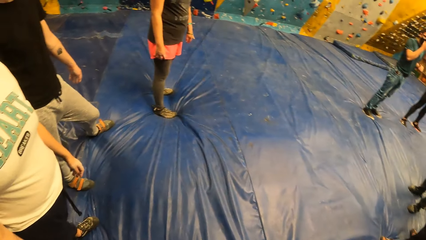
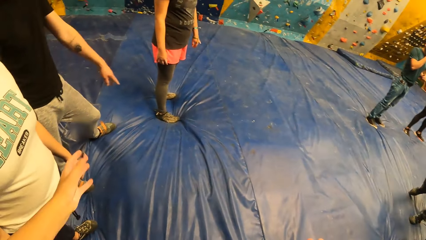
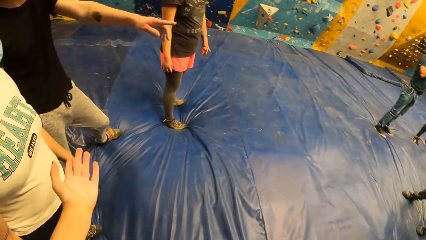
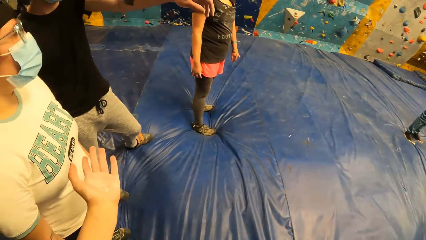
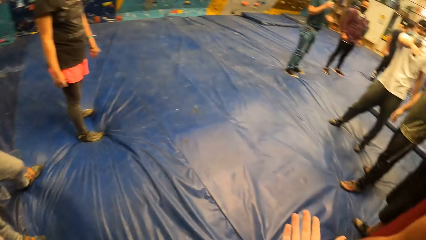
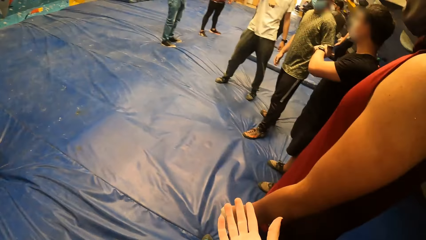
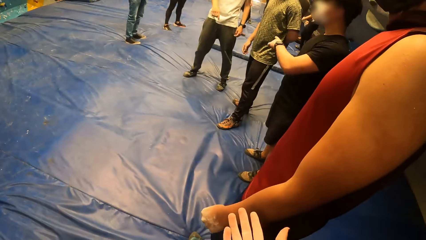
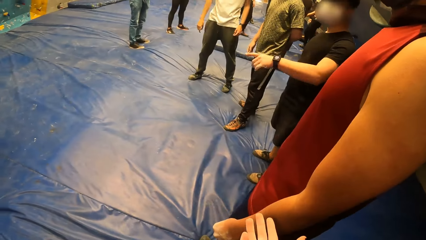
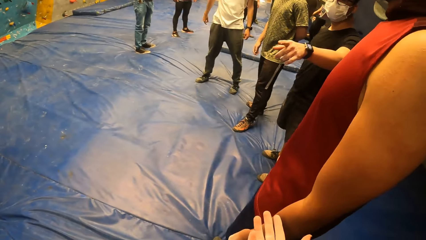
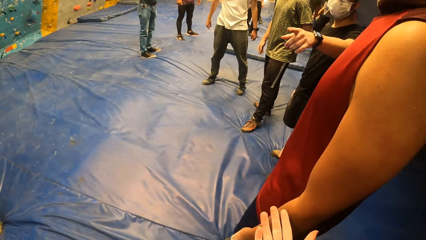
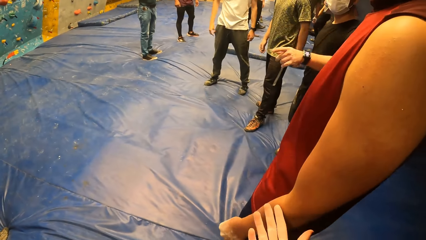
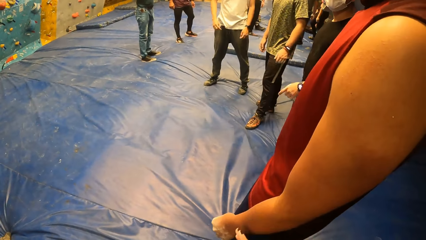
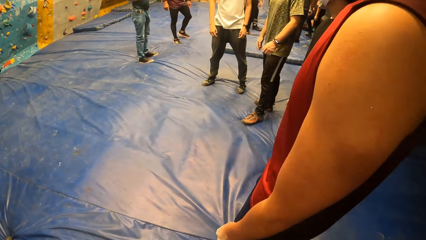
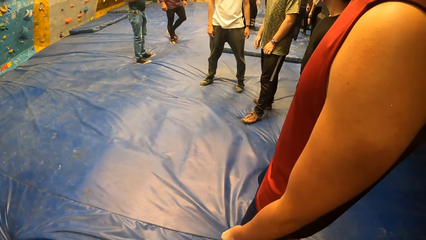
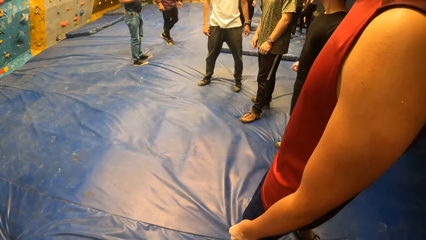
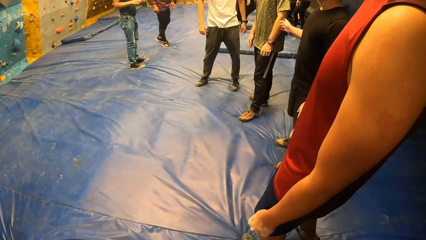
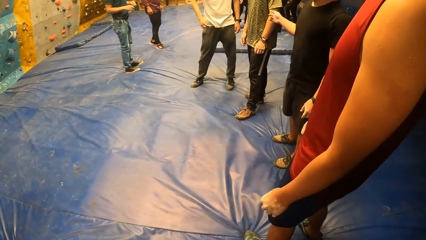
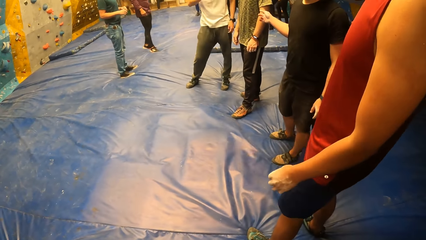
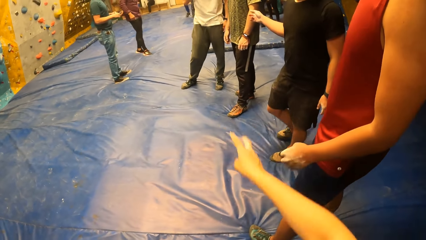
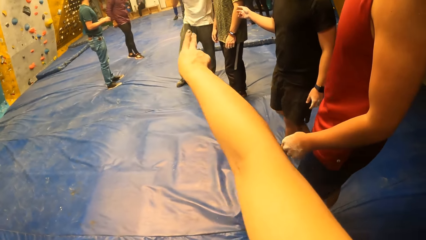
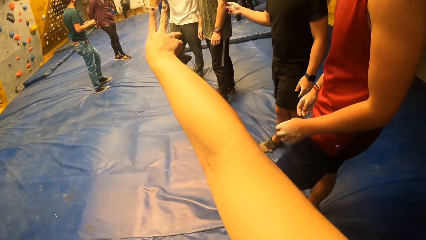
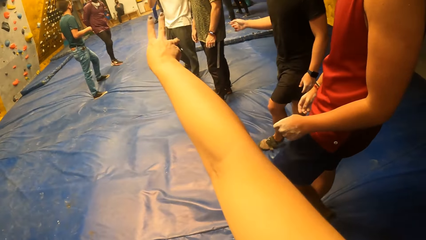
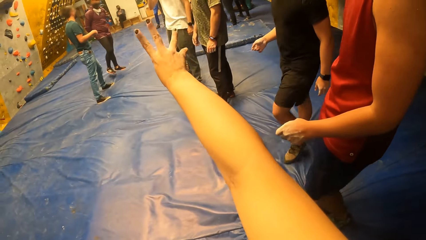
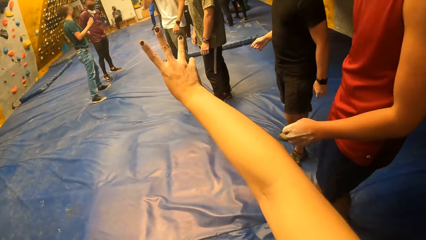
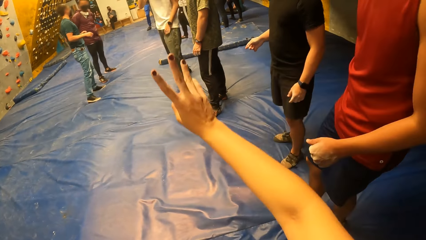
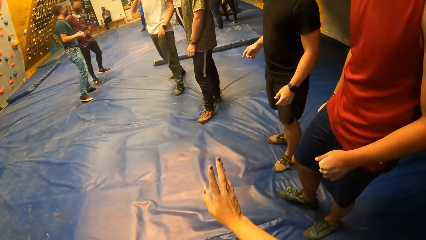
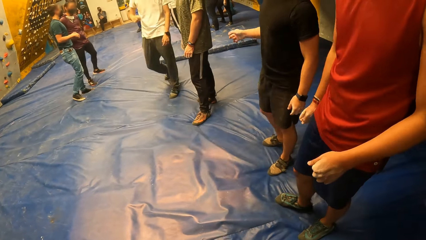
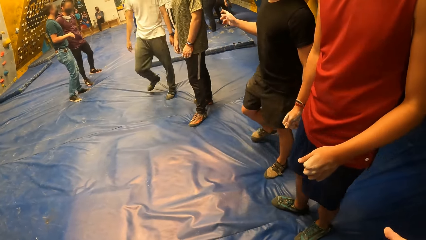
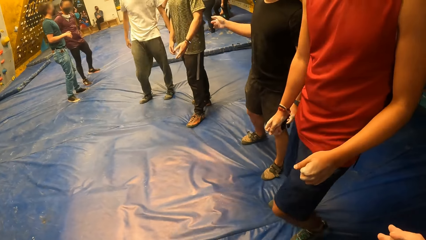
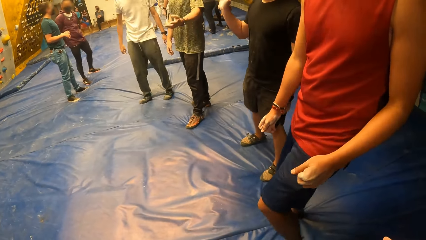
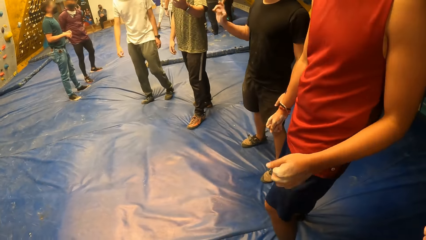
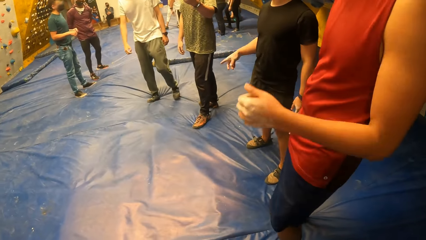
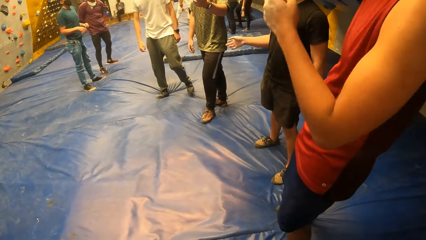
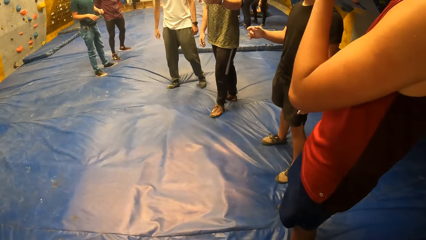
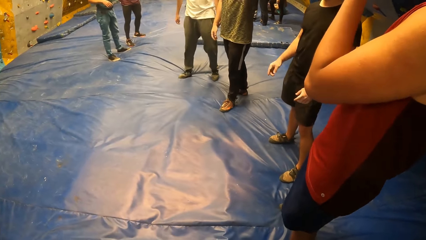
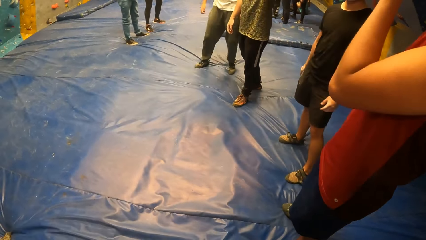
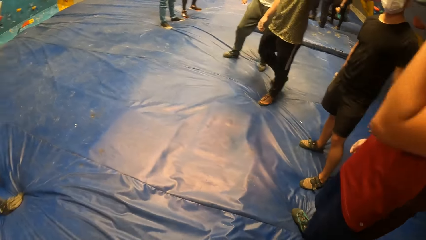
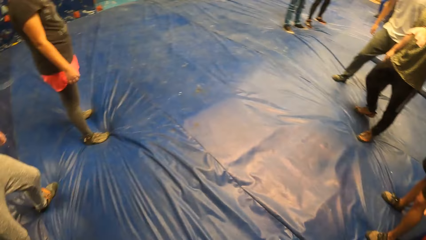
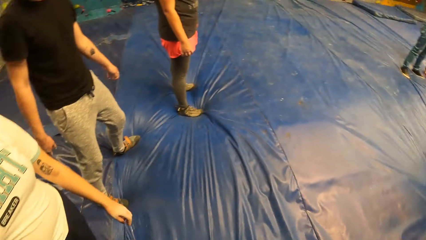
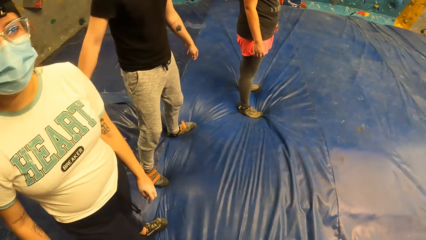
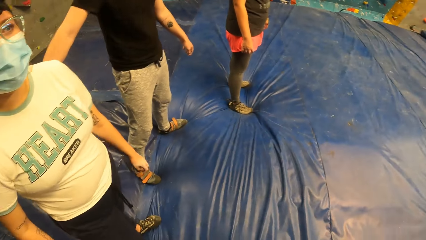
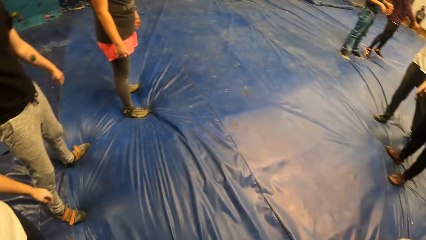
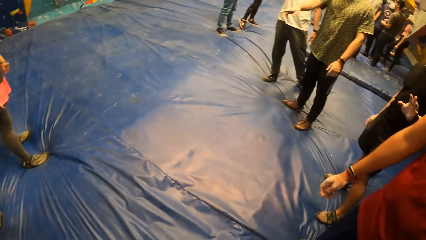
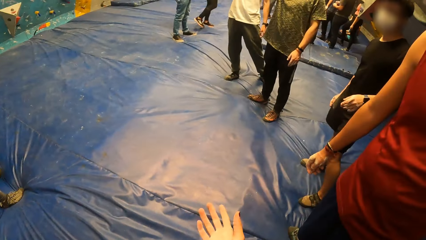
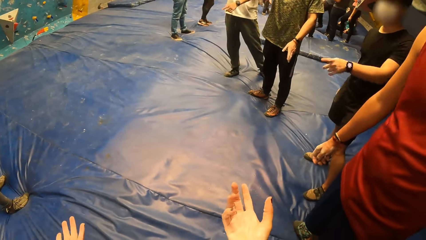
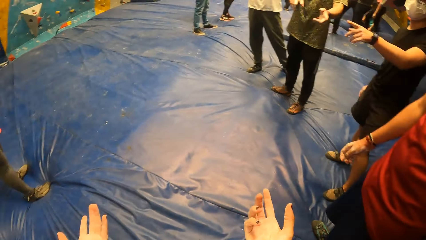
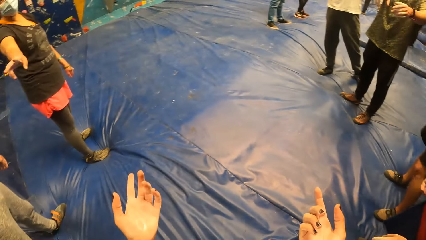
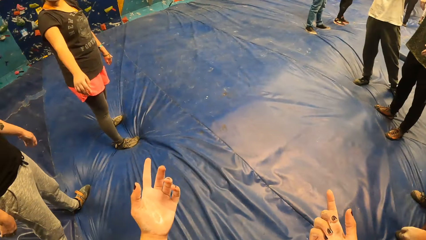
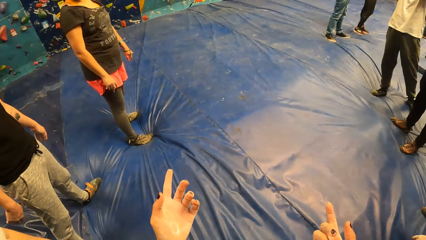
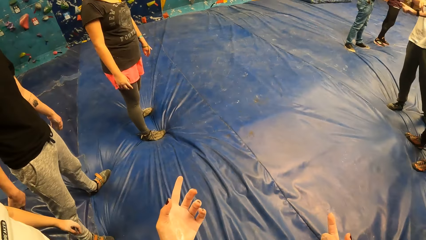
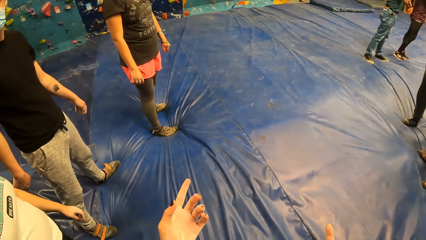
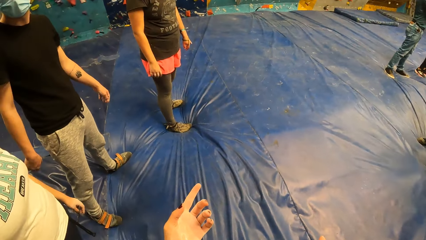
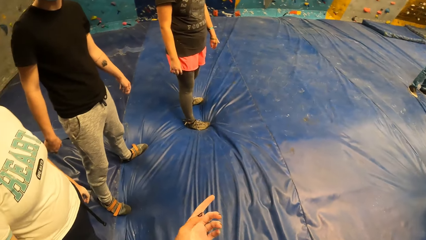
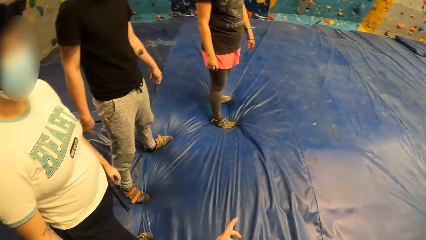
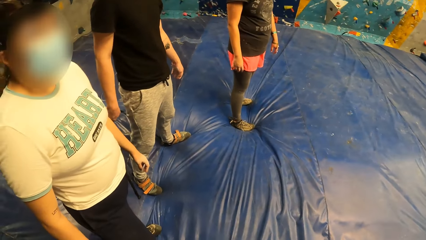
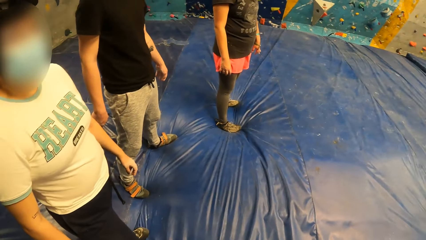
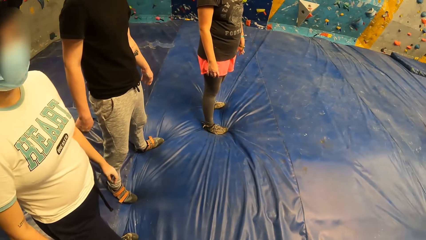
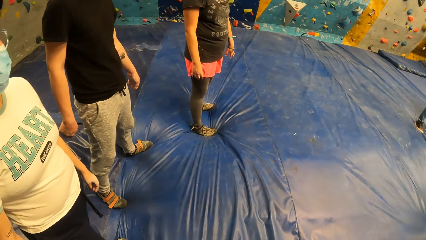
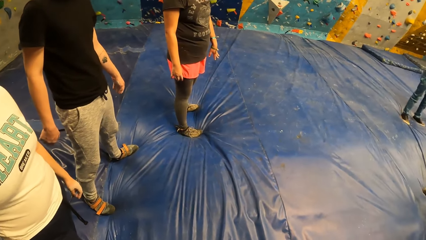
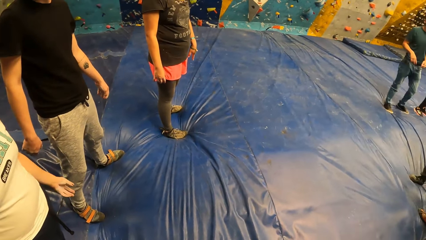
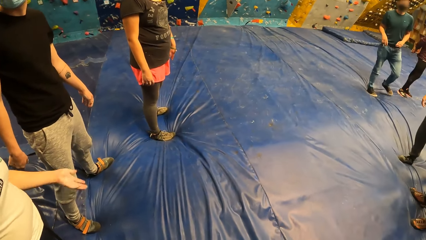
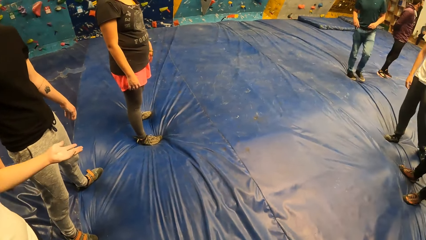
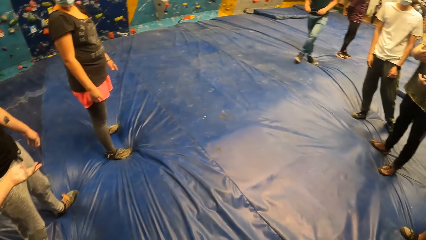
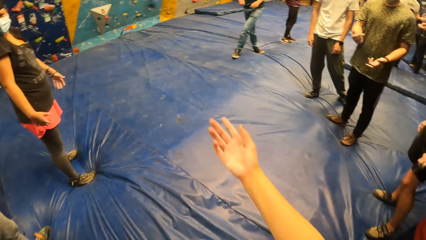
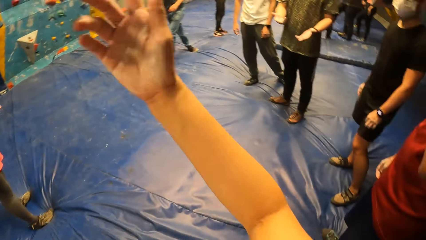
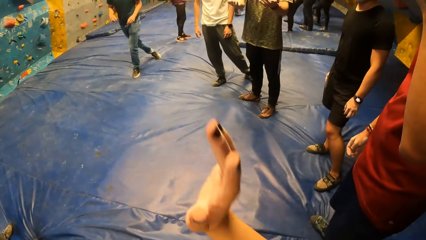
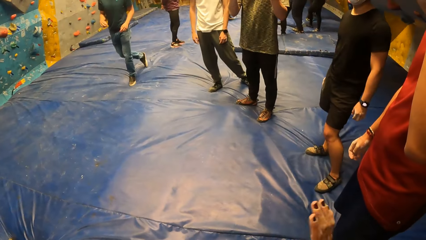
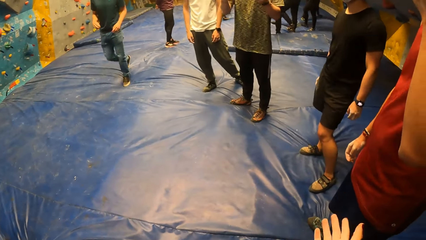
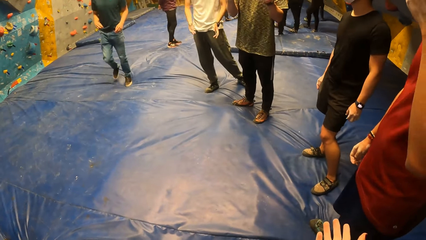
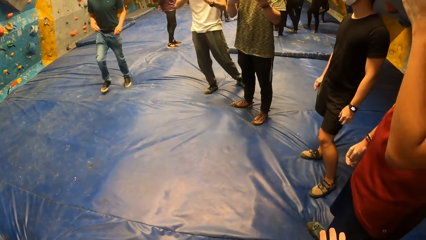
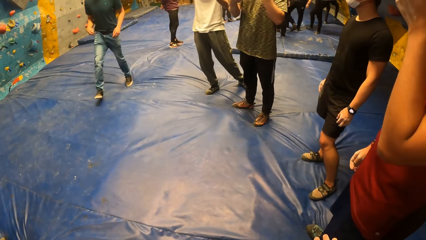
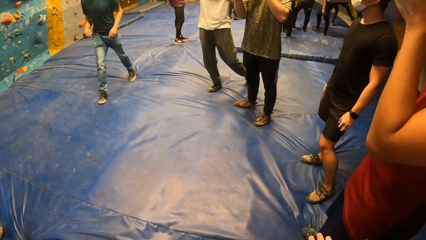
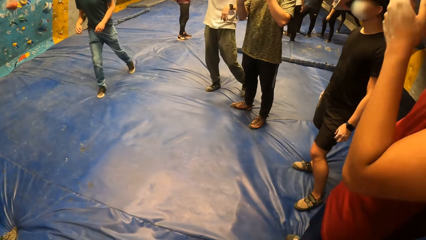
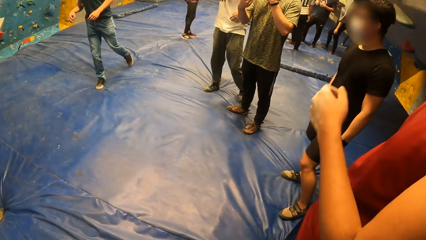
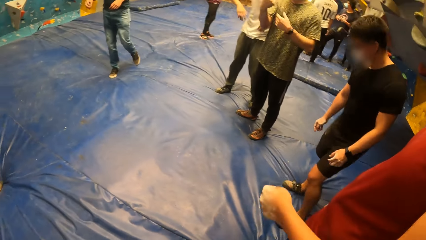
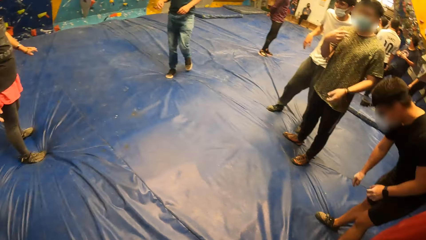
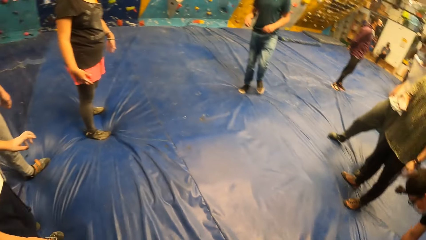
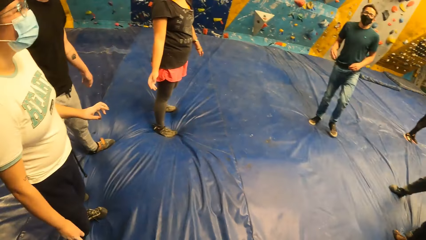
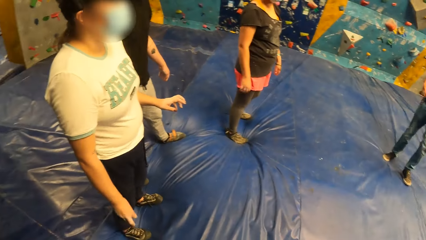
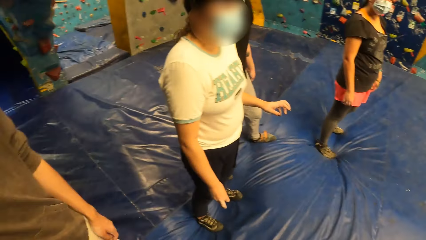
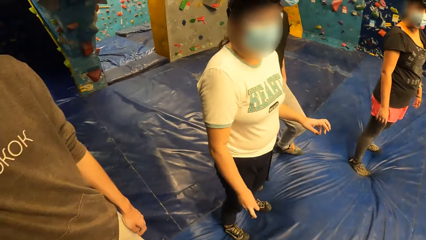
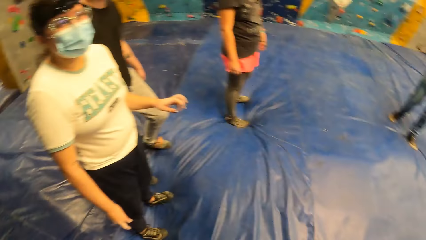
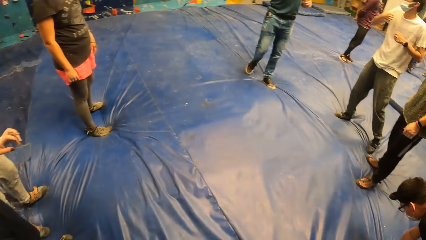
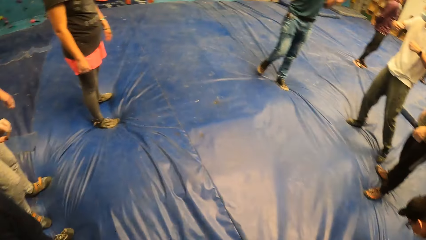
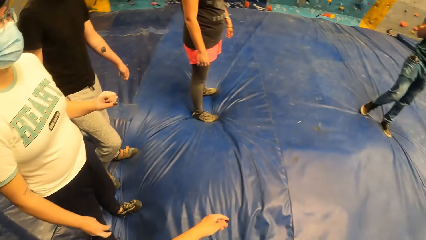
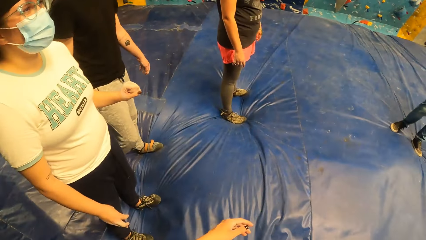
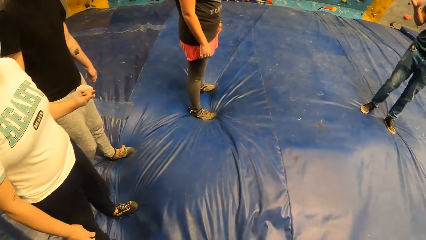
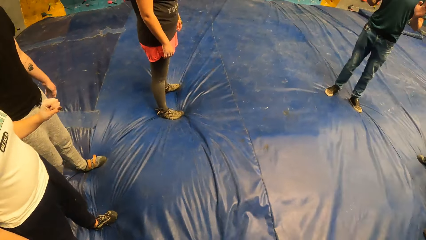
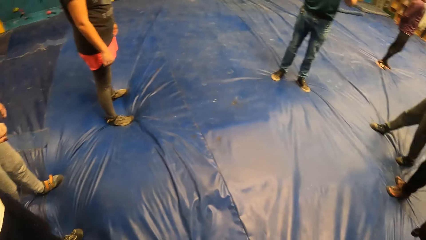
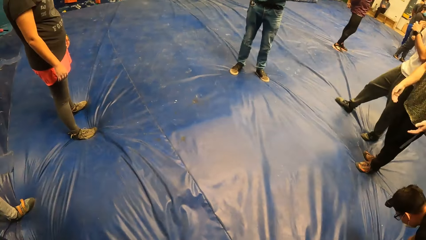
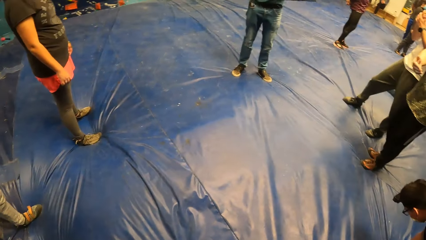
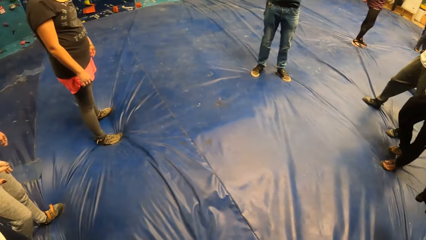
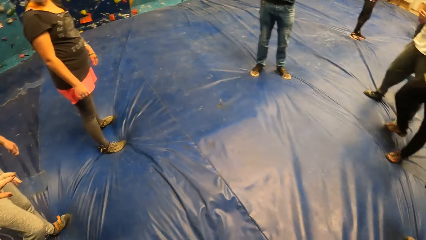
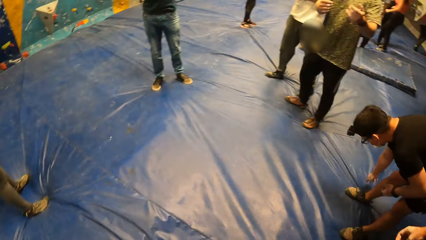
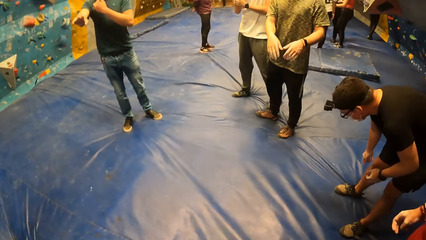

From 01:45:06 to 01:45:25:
The camera wearer moves the hand. They point with the fingers. They interact with a group of people. They look around. They look around again. They move the hands. They look around. They move the hand. They look around.
